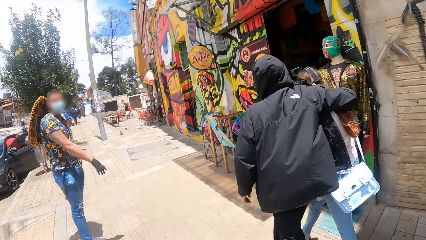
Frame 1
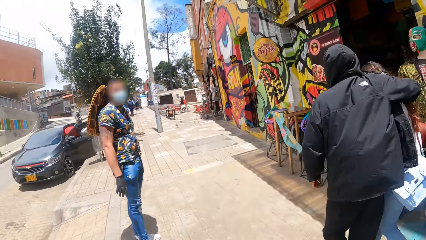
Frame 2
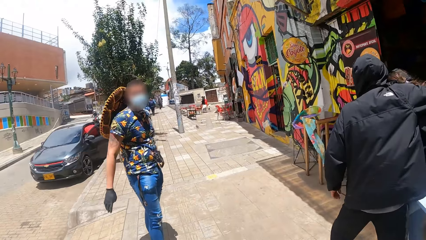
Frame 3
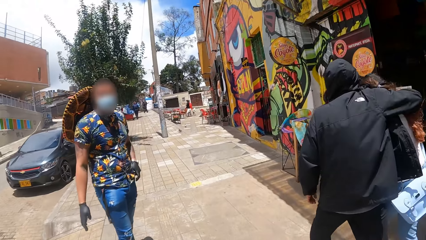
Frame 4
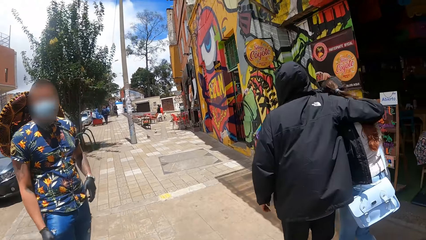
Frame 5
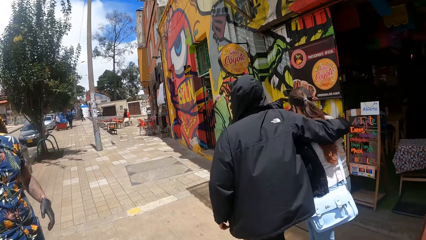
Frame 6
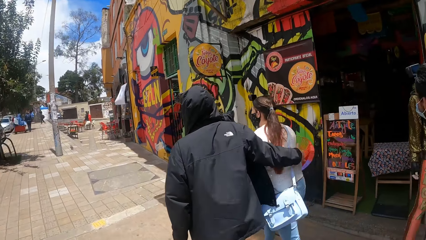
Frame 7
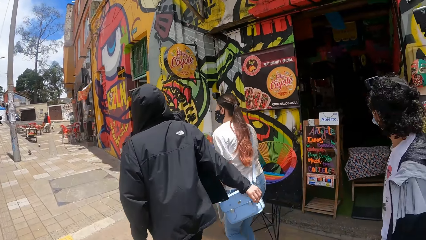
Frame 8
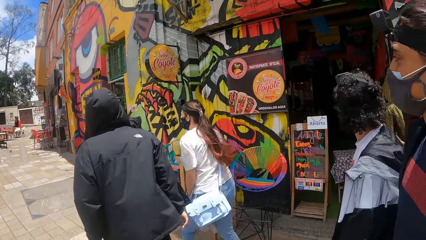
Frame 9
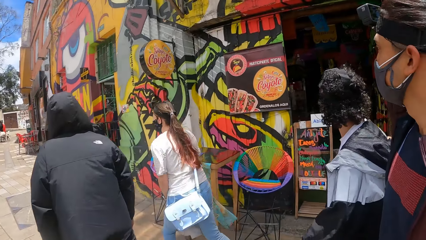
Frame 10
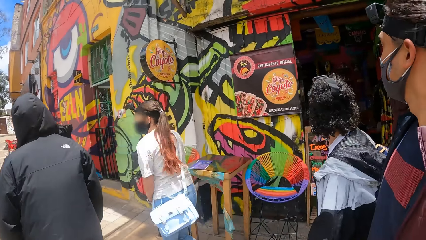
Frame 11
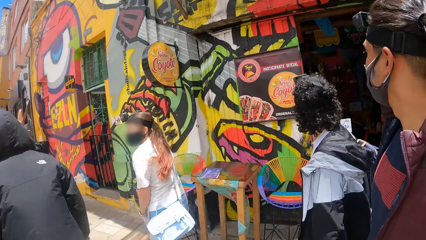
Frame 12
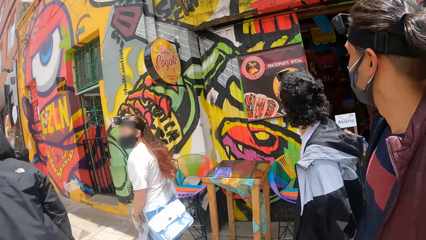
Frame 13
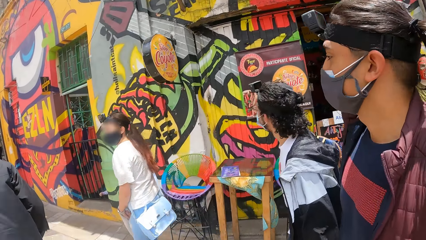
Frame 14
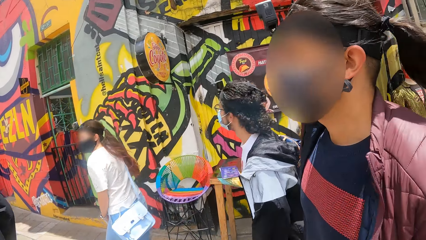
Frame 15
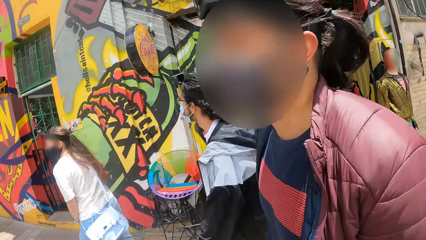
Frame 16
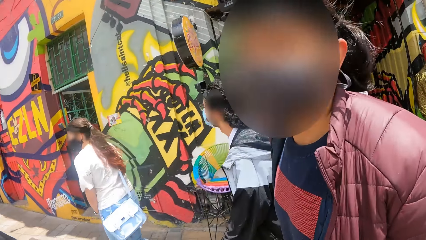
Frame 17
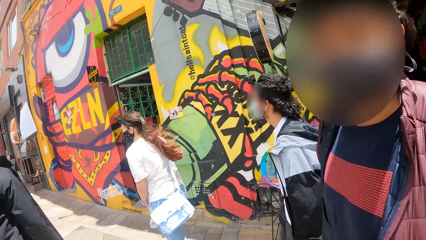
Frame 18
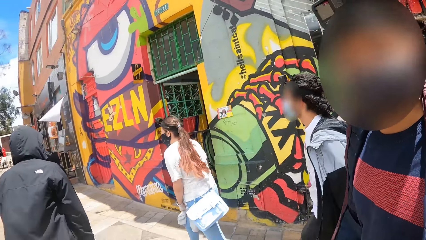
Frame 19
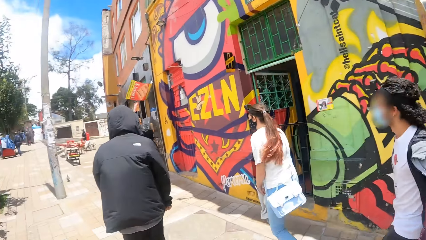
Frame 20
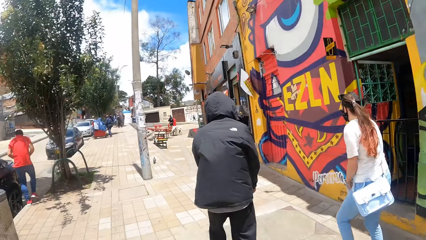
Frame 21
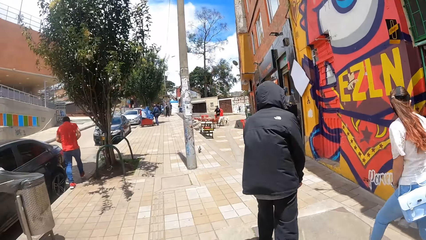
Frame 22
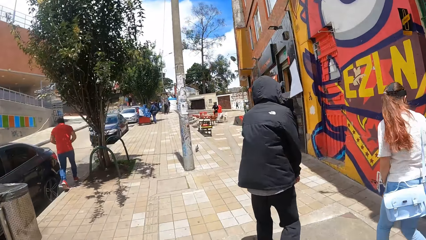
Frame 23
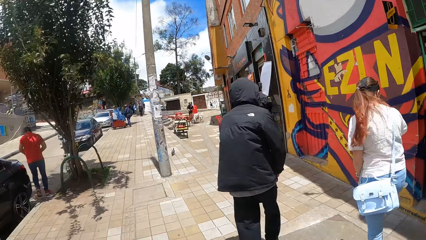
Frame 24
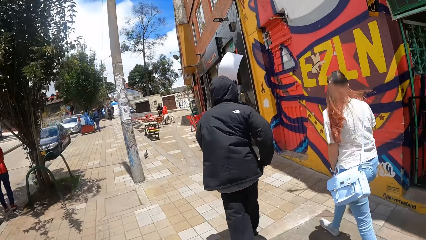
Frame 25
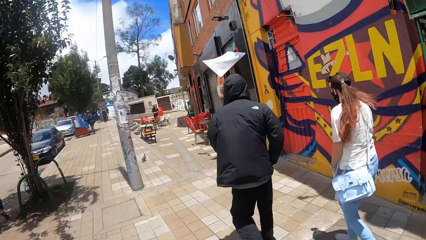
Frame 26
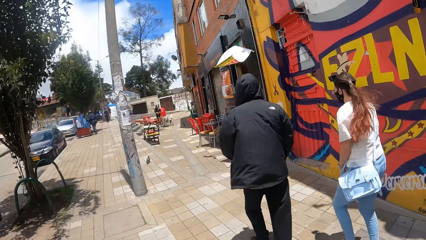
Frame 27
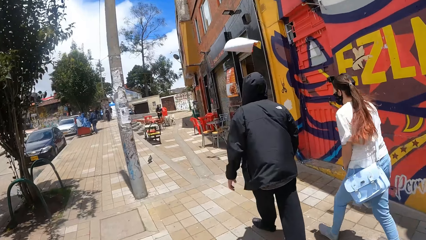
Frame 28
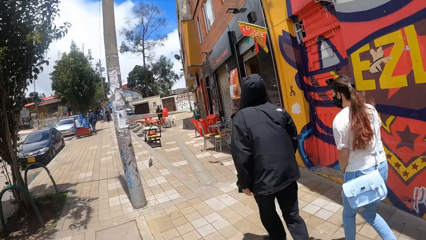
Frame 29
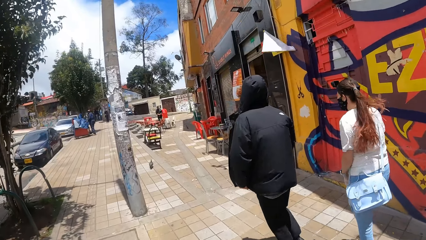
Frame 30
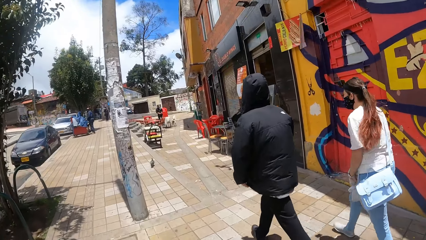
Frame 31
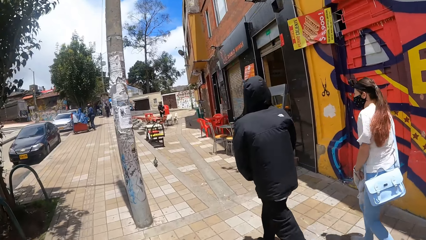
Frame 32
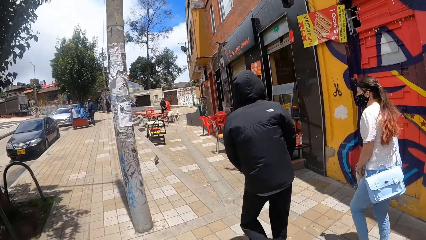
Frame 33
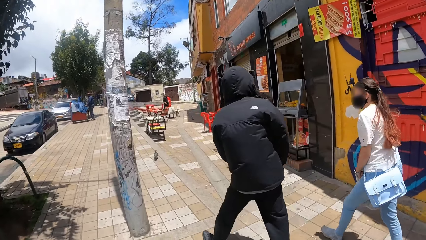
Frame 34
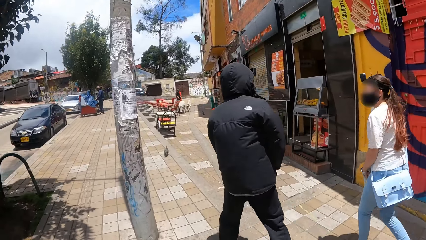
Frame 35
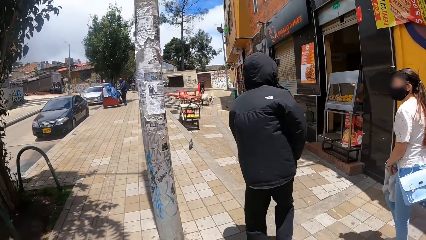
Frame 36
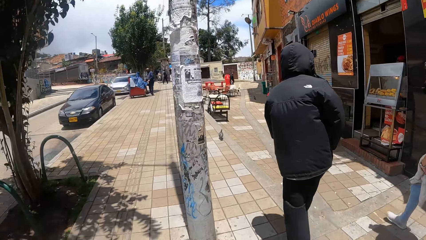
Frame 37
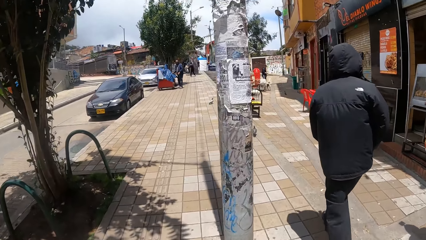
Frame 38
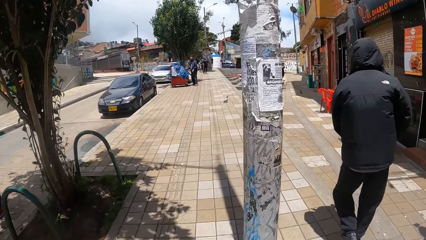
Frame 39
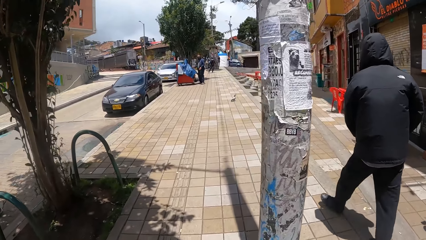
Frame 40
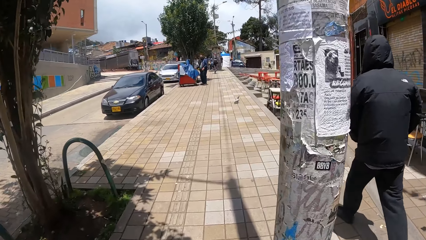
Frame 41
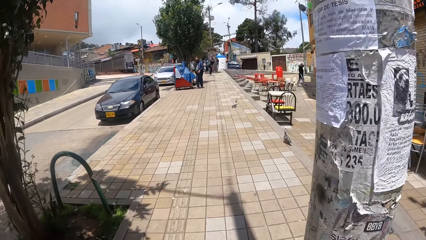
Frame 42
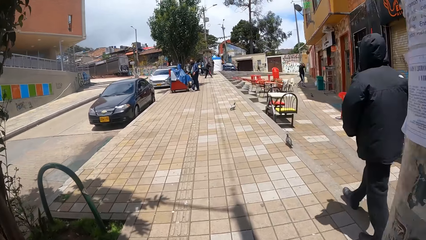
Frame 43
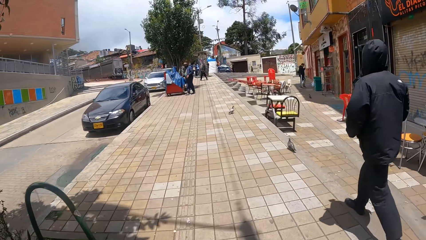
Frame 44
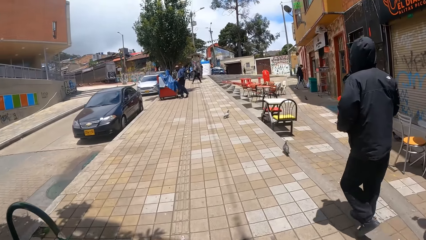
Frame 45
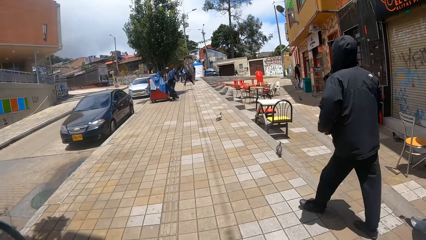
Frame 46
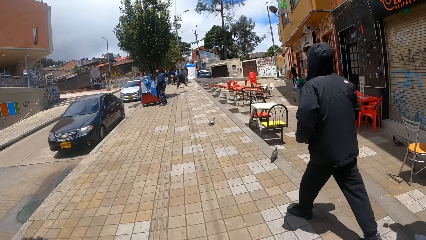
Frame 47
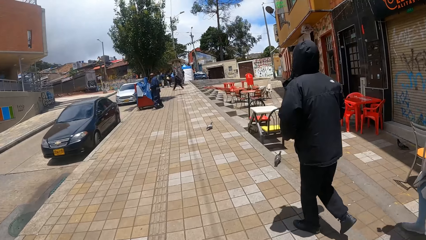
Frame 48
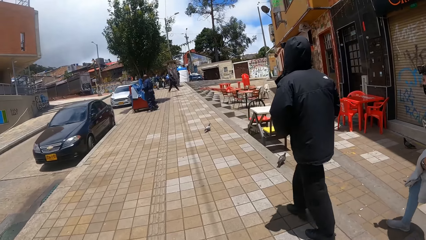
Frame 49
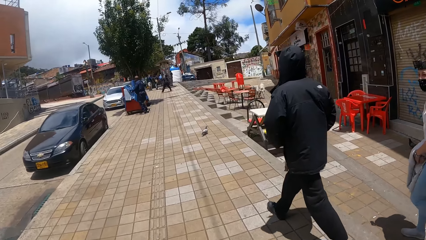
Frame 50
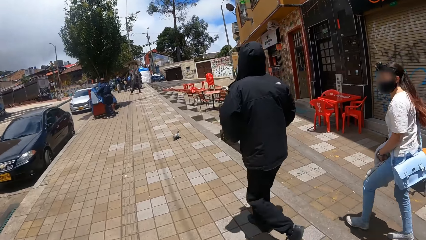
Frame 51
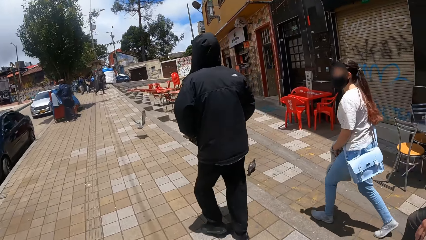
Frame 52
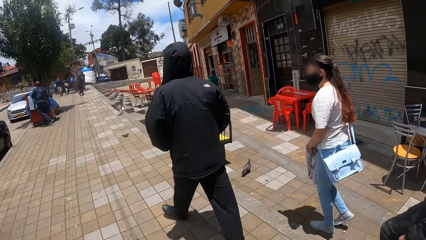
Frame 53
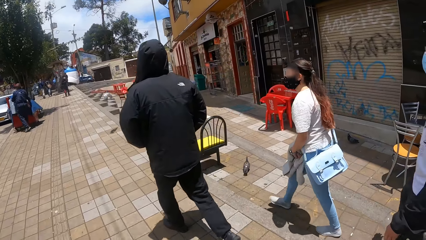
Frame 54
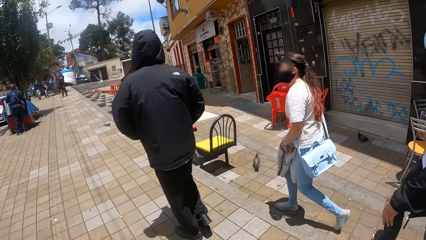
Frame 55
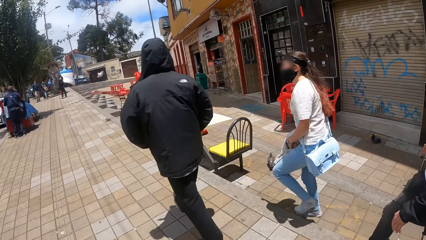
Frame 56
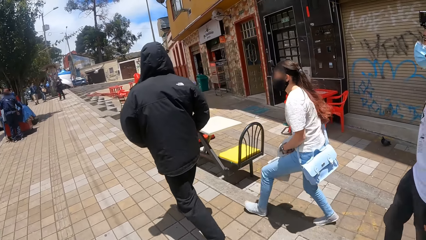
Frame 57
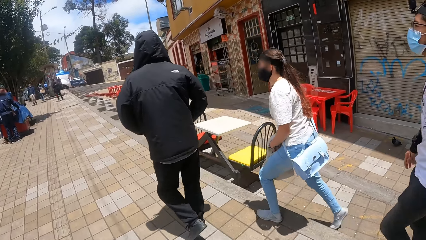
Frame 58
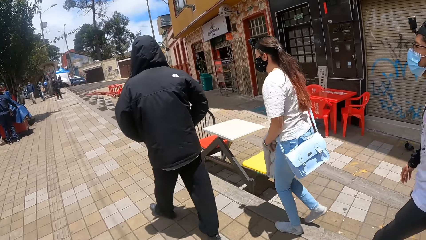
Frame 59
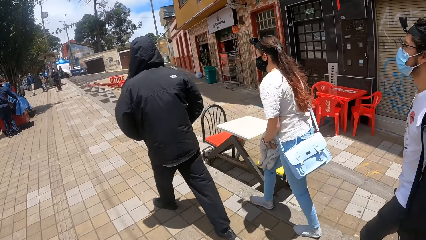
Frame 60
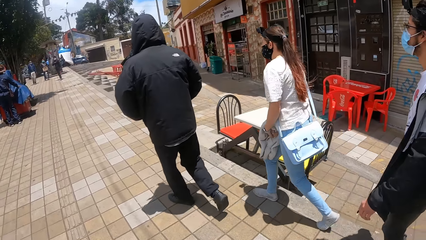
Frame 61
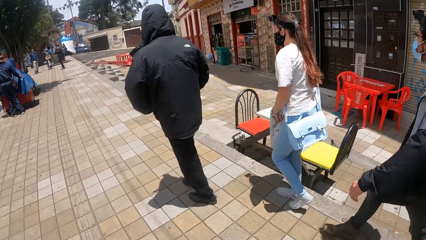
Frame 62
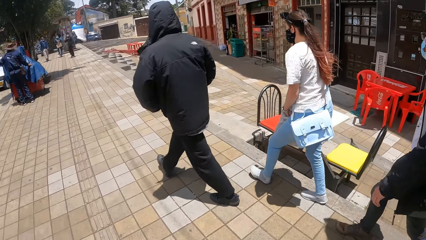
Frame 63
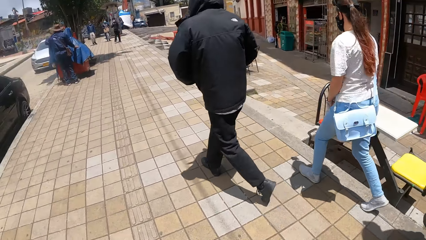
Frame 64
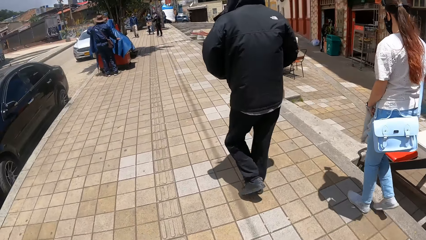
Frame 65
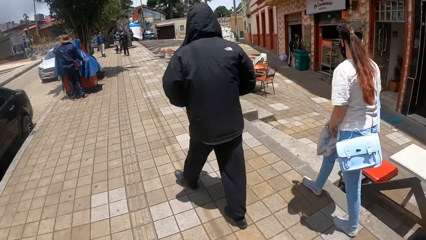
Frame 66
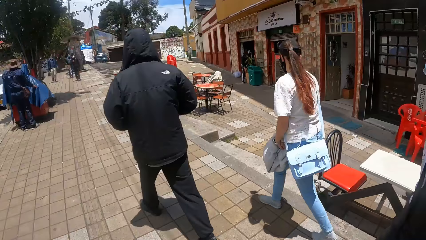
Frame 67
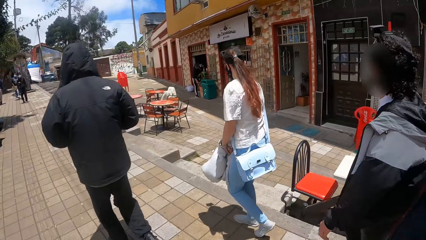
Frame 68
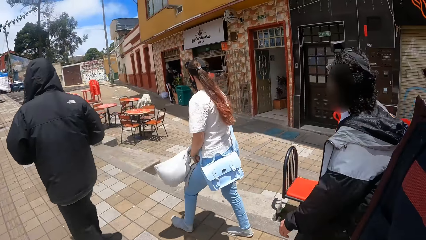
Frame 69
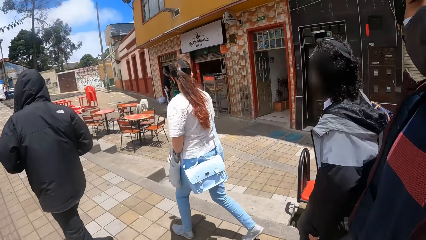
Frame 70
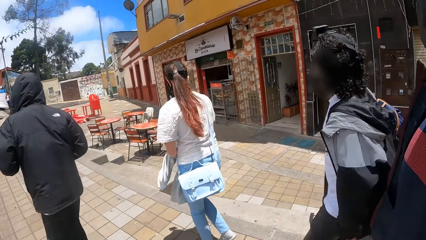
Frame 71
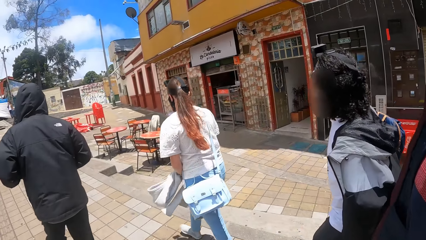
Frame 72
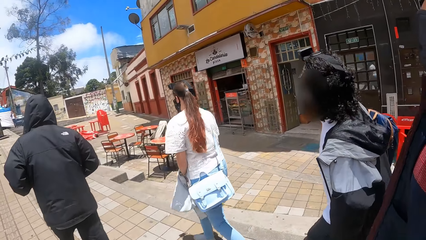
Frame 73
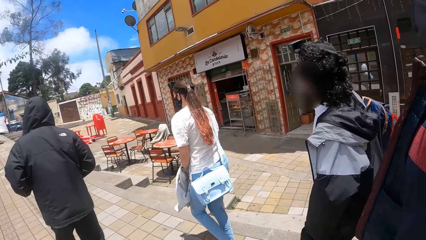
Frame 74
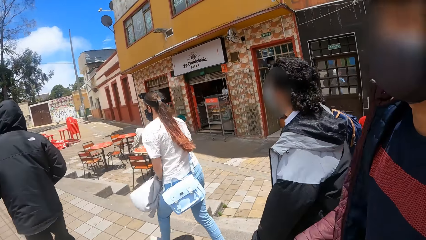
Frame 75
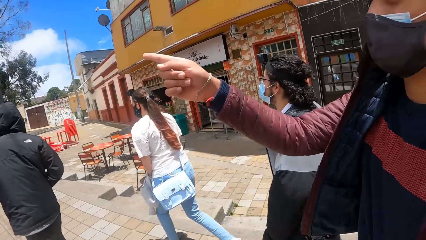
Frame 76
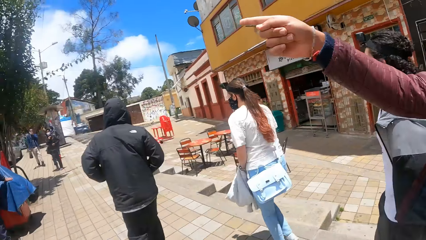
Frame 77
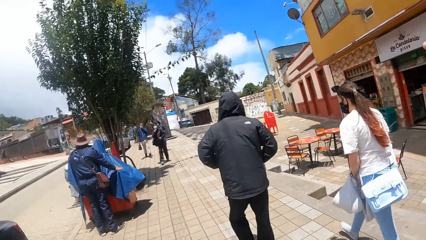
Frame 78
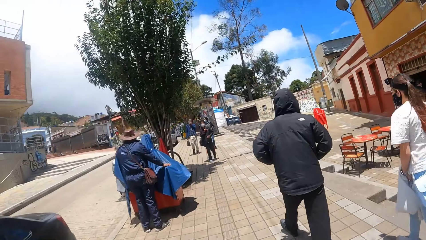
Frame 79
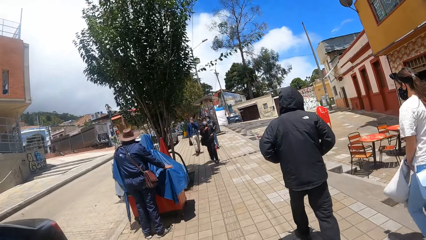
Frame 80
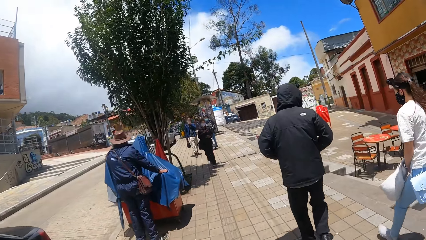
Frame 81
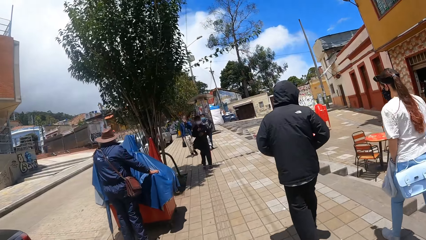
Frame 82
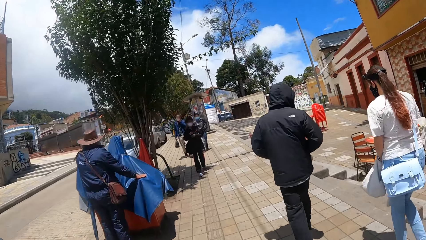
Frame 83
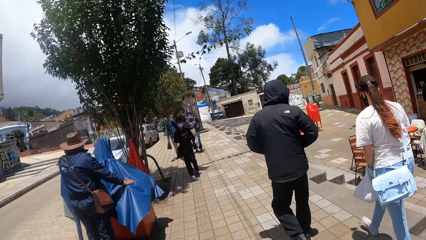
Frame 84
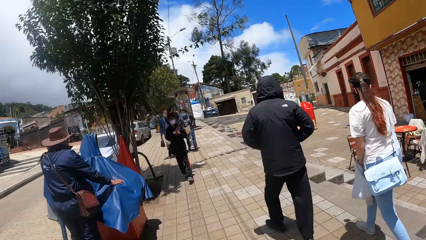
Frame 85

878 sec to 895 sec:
The camera wearer looks around. They walk along the street. They talk to a person. The person points with the finger.
